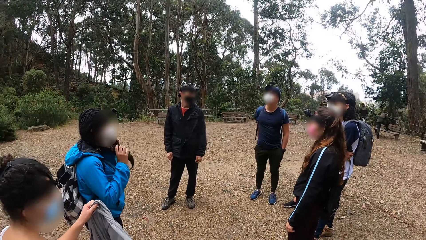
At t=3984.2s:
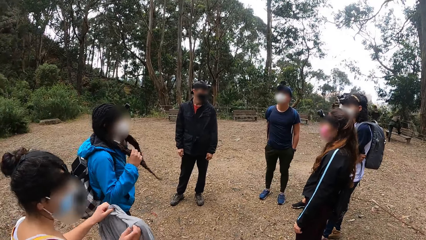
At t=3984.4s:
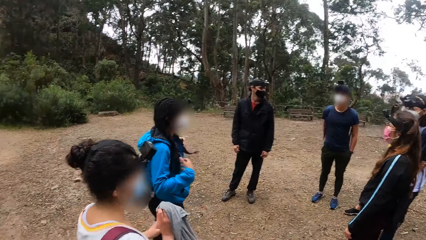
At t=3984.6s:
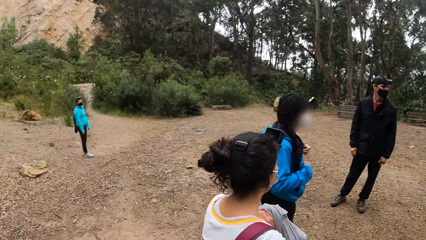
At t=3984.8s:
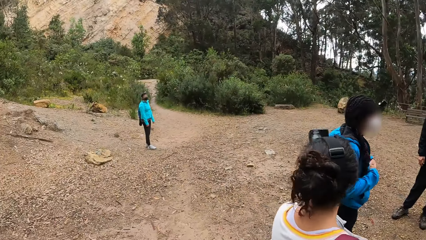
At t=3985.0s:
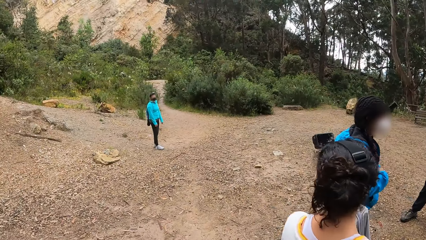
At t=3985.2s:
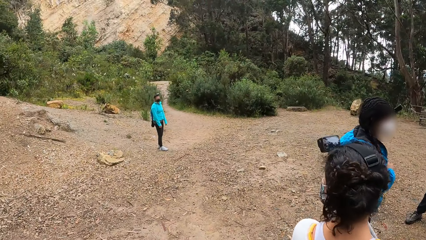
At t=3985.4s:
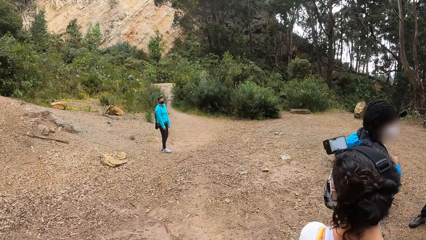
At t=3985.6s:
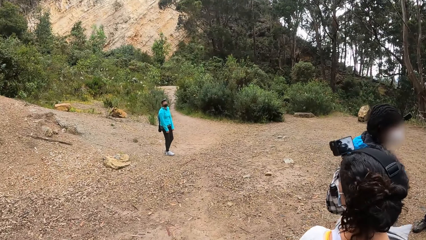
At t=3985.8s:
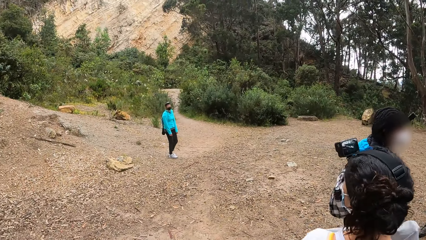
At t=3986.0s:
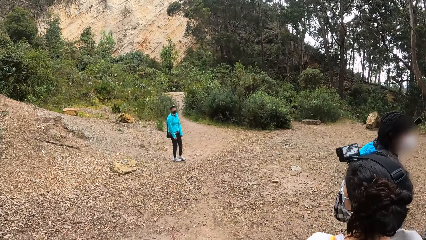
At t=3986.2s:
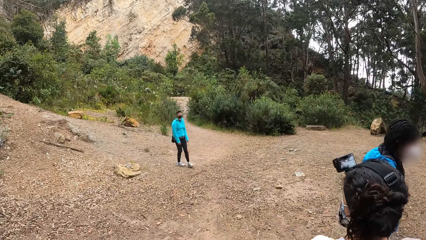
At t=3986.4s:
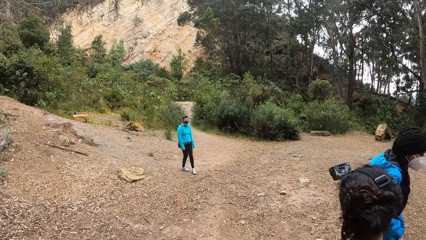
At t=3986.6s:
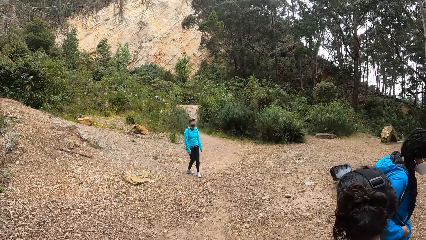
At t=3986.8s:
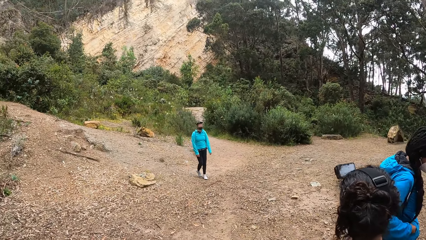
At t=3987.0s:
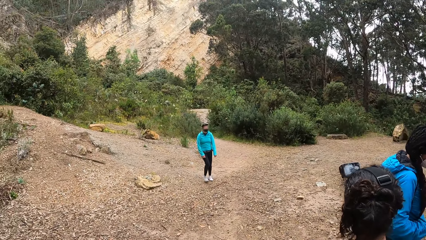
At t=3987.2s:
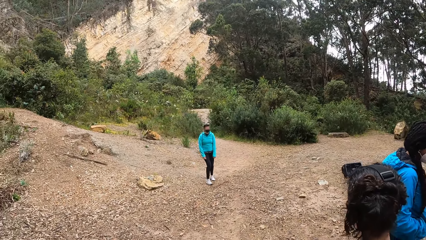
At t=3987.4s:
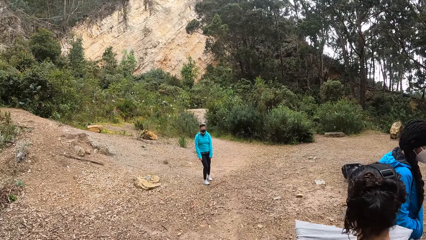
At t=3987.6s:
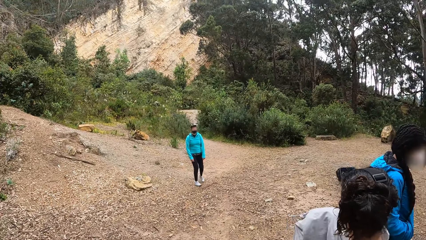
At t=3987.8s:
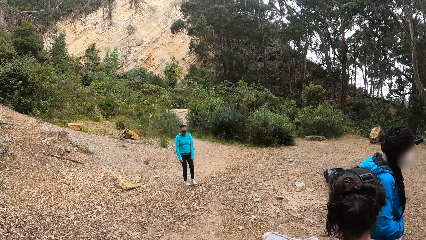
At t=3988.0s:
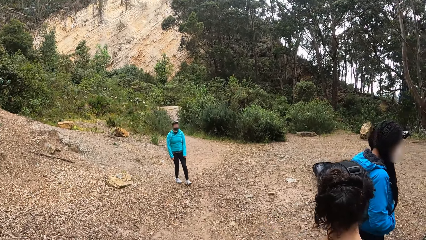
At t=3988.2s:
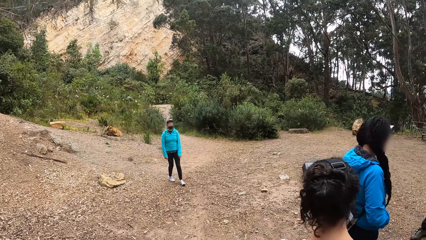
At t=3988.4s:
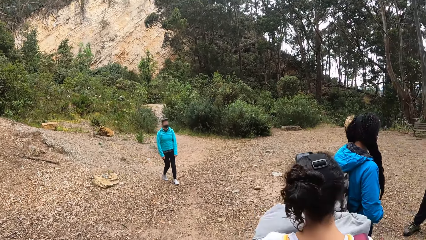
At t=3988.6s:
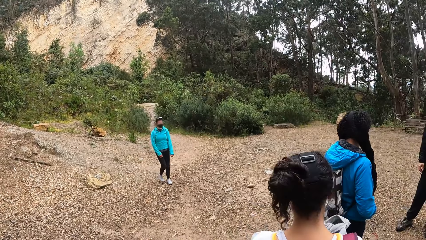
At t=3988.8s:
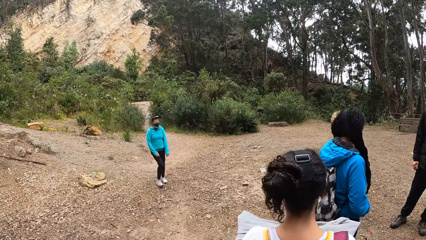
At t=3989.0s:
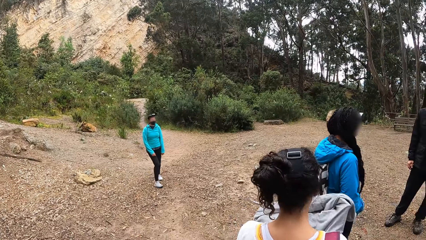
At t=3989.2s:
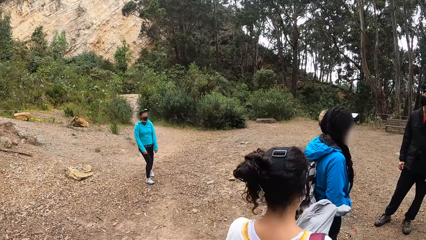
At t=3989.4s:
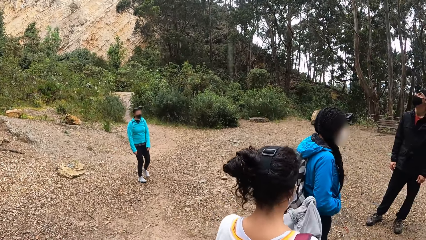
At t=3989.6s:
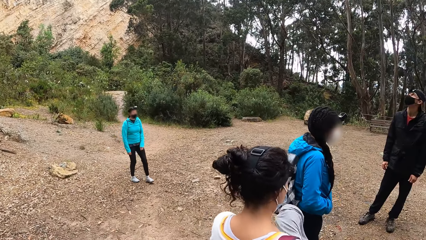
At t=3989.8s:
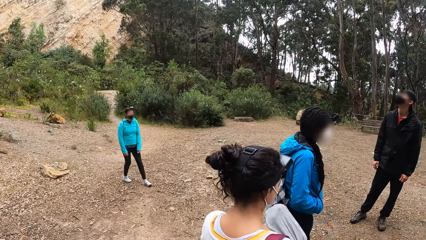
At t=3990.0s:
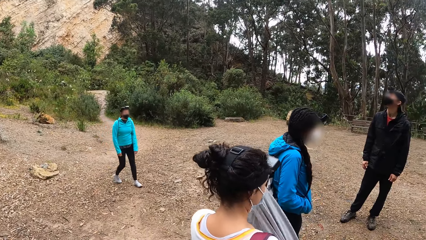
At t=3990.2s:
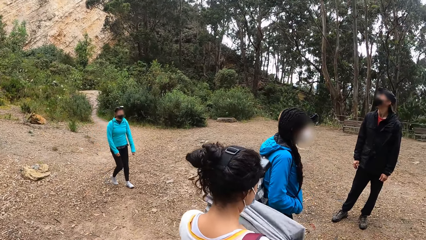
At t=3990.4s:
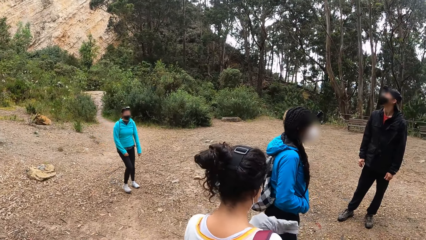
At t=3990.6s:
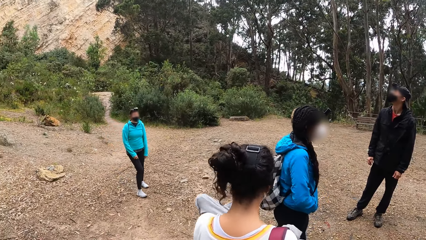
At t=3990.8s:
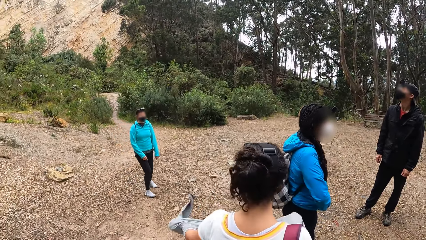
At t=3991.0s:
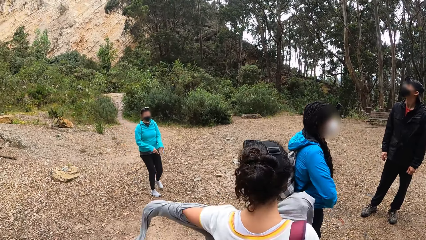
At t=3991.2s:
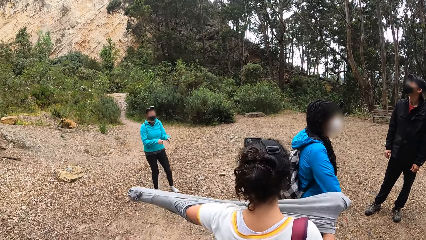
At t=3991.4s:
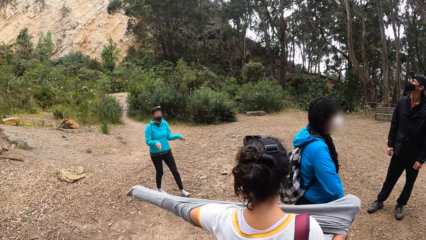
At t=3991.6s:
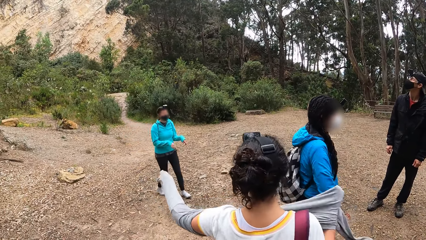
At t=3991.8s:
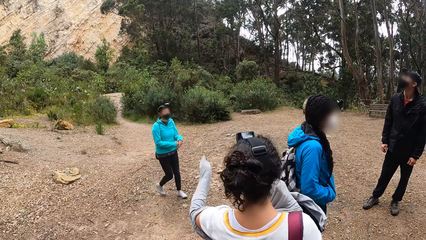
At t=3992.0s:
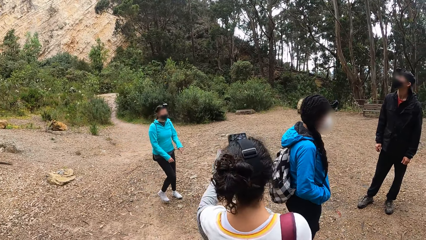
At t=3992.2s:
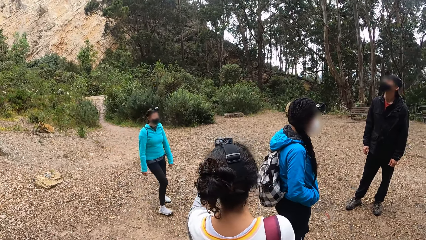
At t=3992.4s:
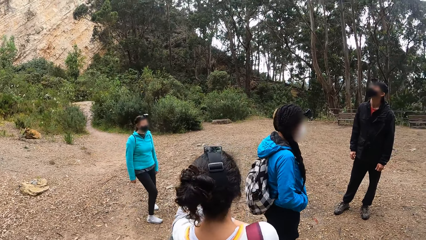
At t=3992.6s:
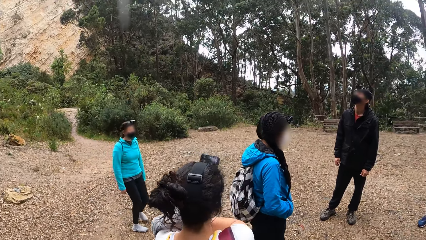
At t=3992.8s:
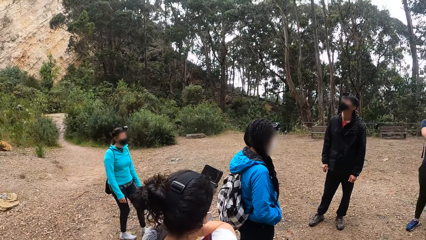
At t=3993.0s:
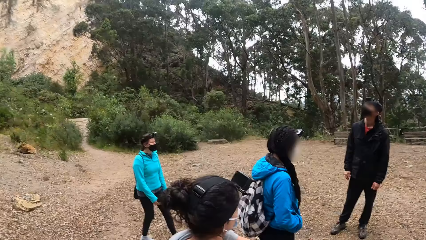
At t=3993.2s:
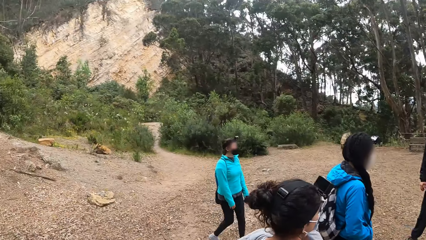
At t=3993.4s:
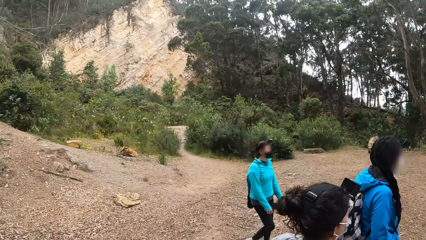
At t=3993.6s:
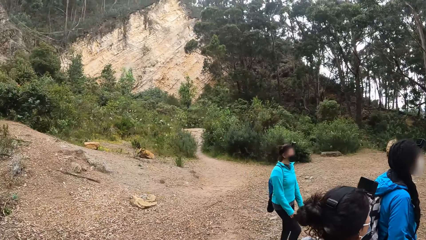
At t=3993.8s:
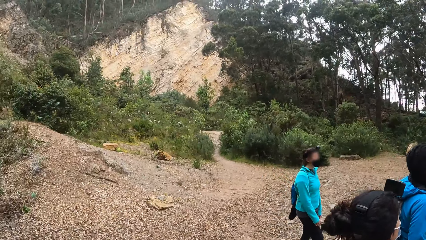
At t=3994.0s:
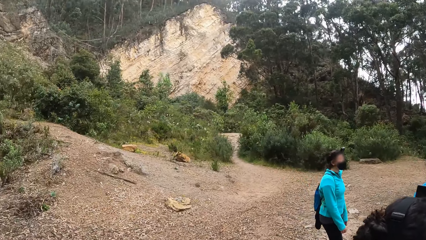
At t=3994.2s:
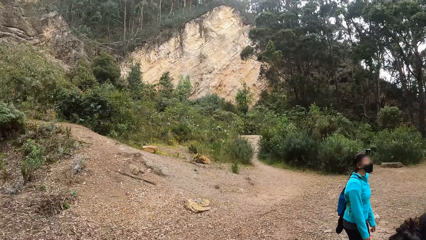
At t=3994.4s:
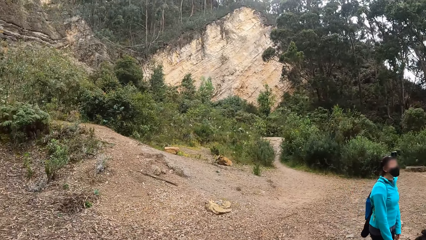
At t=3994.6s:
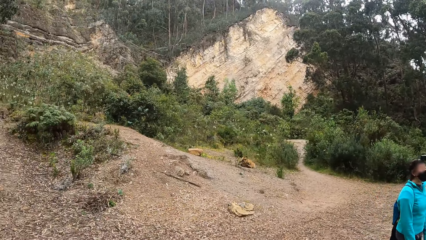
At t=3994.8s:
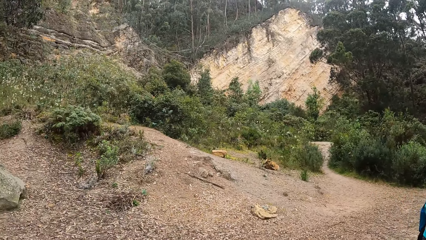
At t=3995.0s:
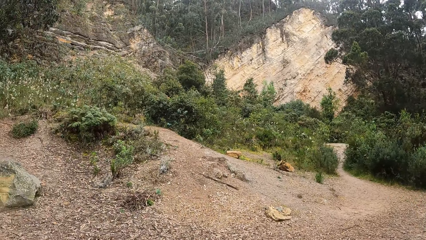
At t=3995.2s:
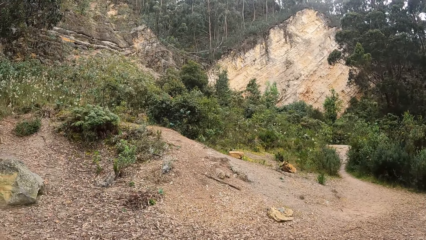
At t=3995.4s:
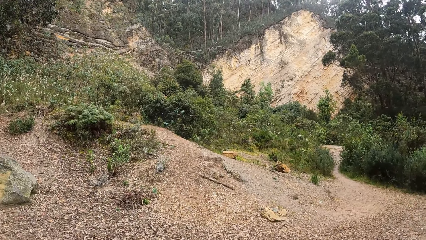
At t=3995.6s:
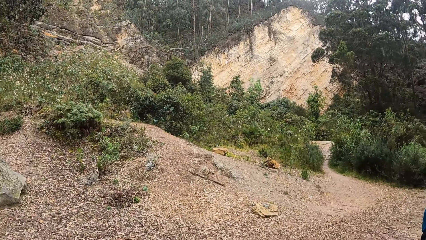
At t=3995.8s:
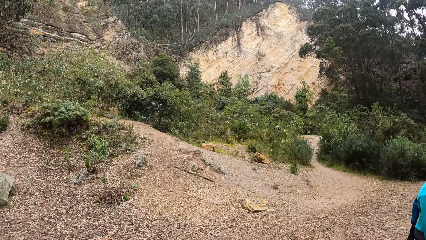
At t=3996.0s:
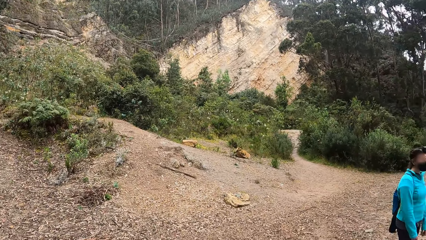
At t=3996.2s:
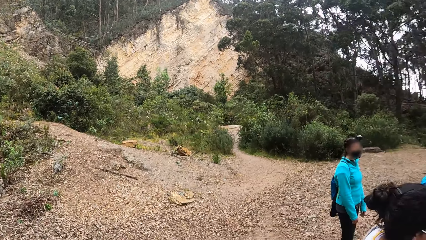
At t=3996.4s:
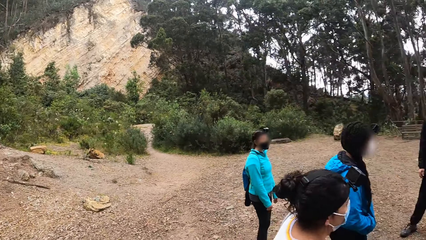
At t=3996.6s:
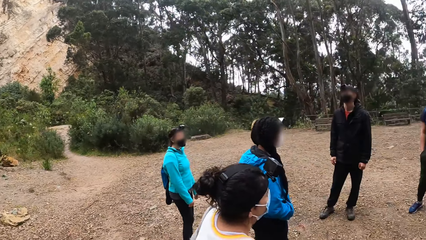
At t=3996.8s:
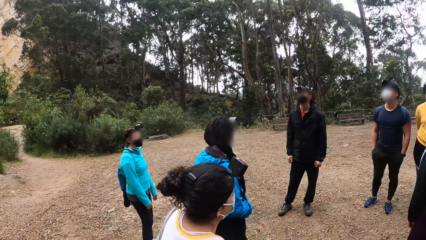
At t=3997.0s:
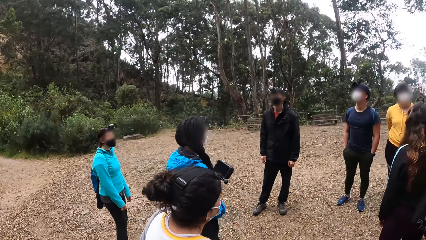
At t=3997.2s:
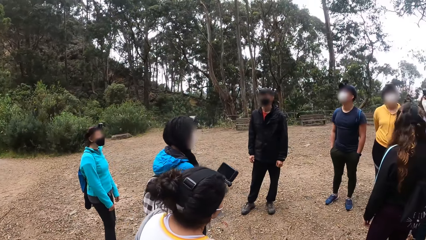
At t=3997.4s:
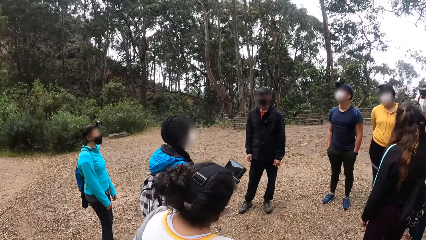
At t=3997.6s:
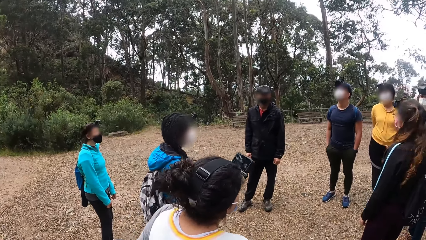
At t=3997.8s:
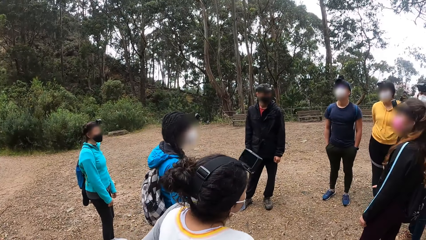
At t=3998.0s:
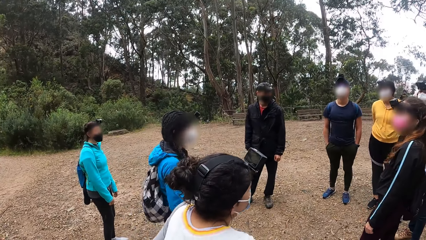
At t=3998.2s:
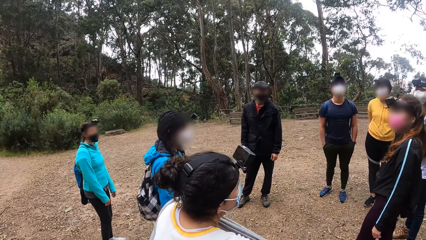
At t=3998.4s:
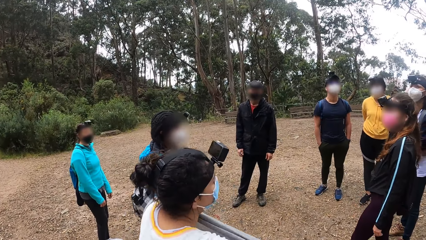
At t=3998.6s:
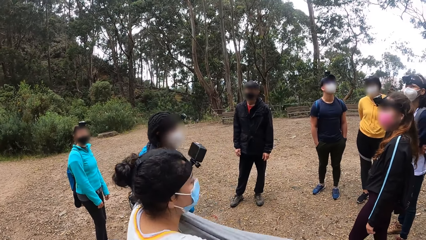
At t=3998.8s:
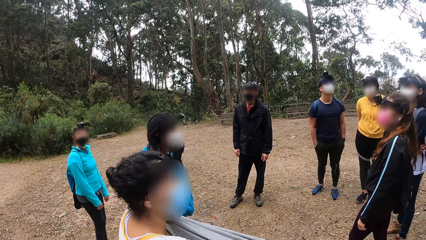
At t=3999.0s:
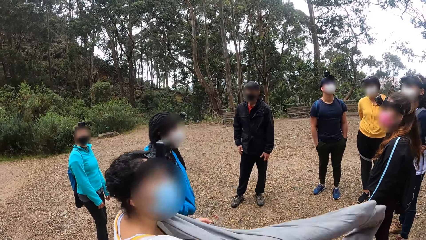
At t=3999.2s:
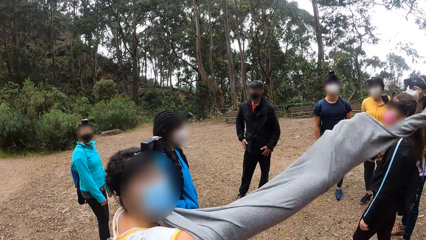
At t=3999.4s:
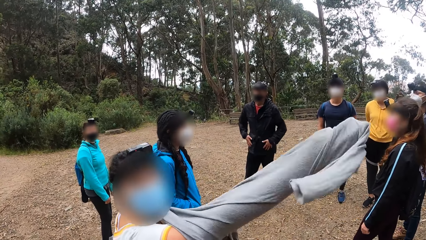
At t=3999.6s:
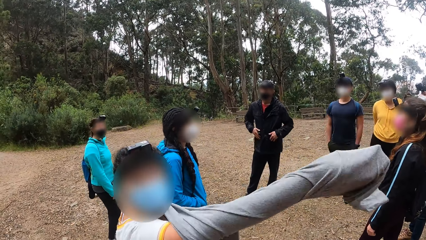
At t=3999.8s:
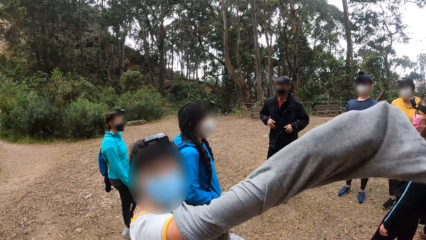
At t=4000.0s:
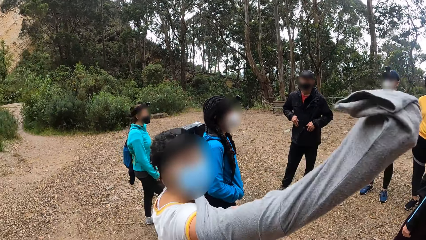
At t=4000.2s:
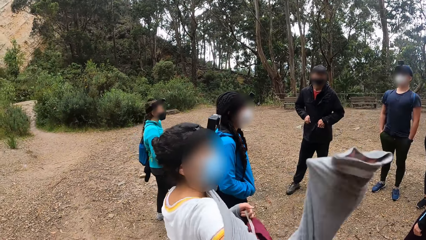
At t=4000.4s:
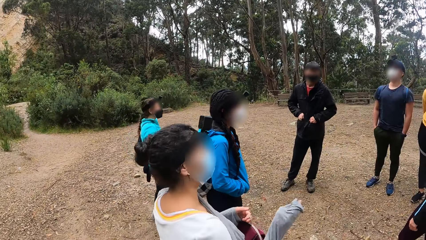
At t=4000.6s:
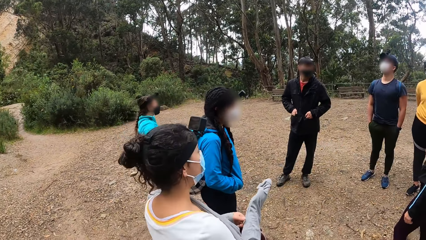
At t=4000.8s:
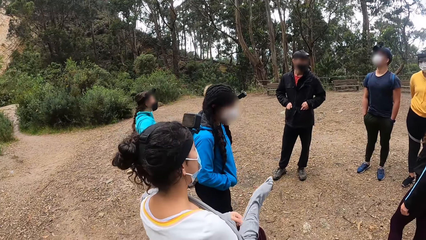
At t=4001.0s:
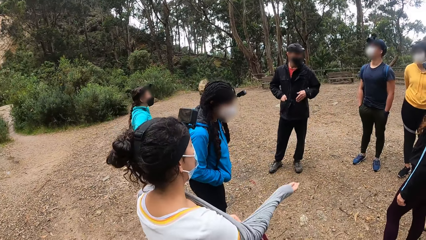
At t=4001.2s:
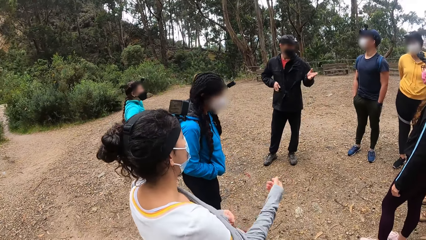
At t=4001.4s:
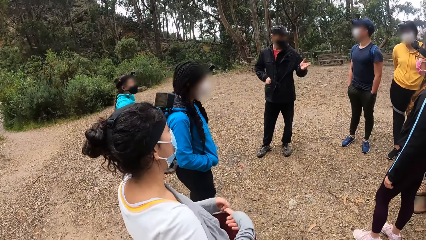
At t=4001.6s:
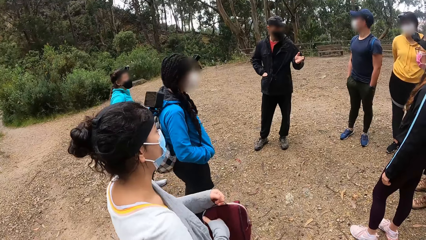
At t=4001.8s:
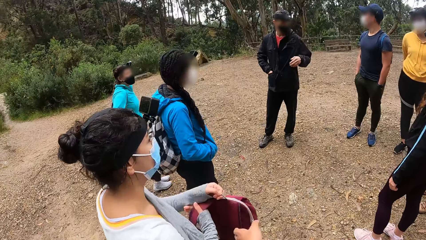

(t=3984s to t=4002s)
A person straightens the hair. The camera wearer looks around. Another person wears a sweater. The camera wearer looks around. A woman wears a sweater. The woman turns and interacts with the camera wearer. A third person puts hands in the pocket.
